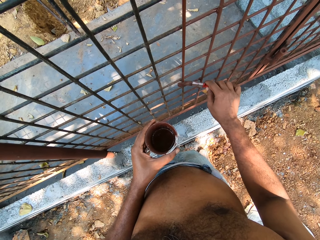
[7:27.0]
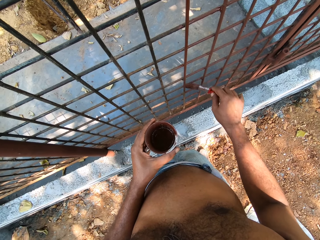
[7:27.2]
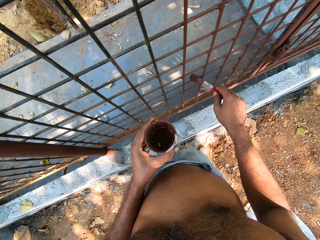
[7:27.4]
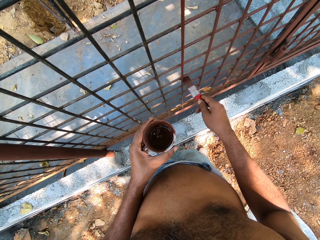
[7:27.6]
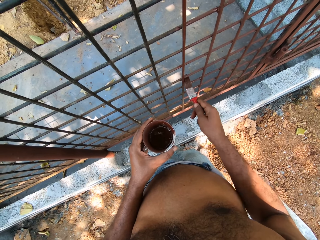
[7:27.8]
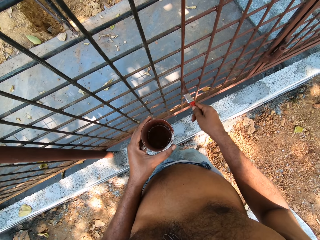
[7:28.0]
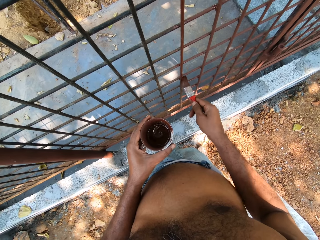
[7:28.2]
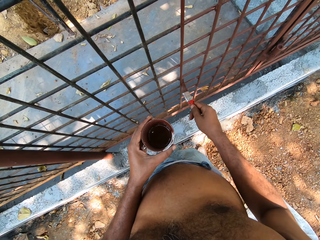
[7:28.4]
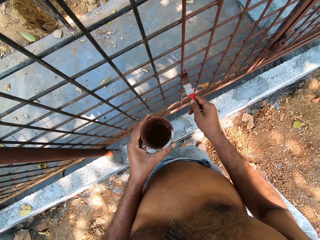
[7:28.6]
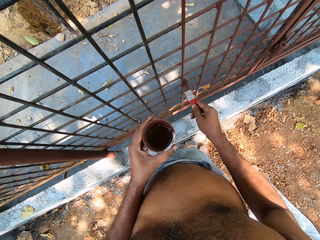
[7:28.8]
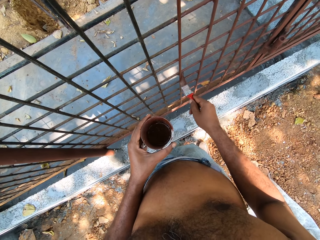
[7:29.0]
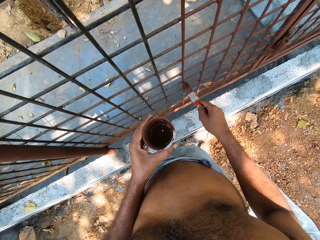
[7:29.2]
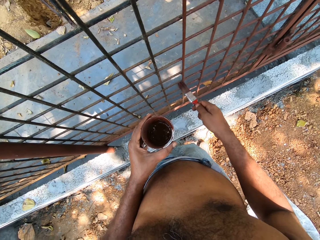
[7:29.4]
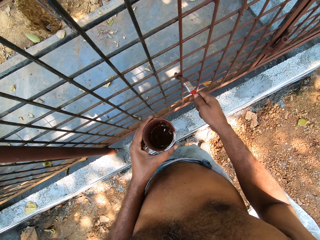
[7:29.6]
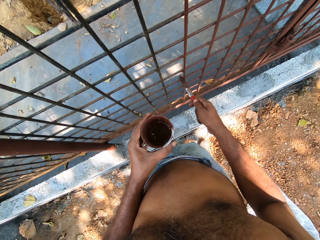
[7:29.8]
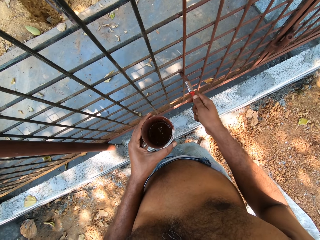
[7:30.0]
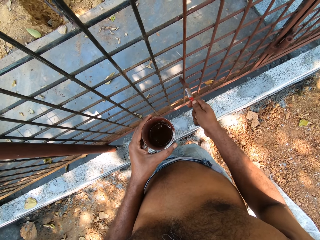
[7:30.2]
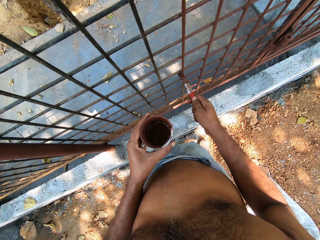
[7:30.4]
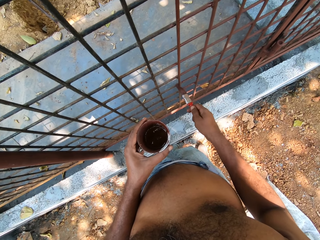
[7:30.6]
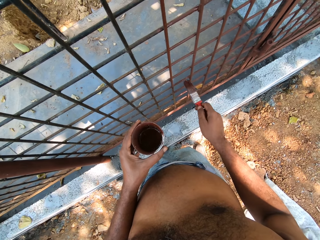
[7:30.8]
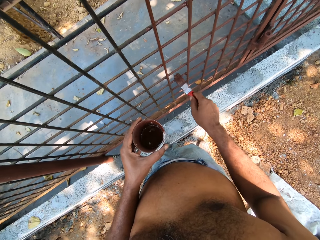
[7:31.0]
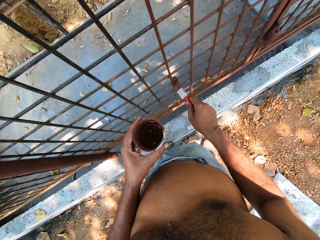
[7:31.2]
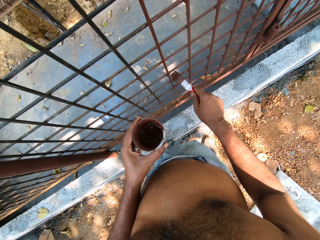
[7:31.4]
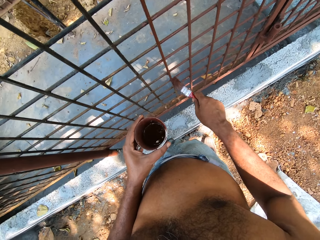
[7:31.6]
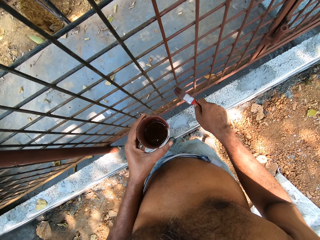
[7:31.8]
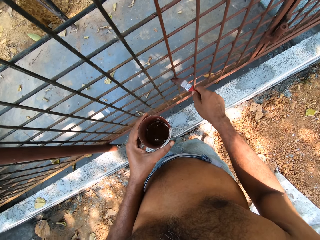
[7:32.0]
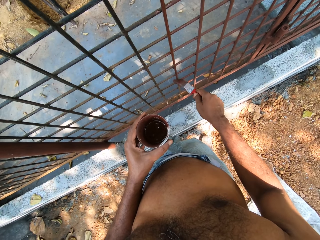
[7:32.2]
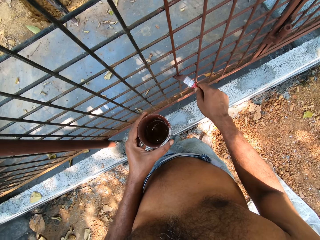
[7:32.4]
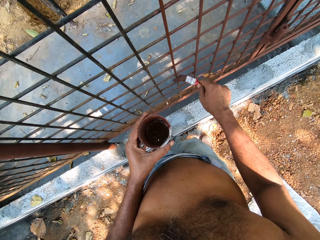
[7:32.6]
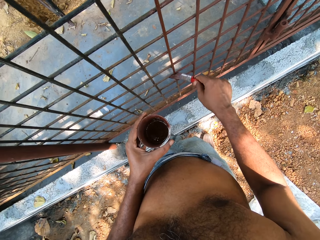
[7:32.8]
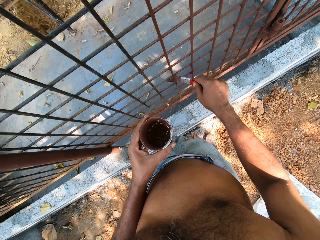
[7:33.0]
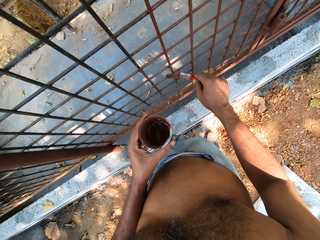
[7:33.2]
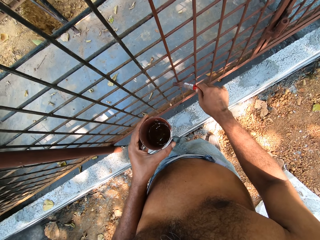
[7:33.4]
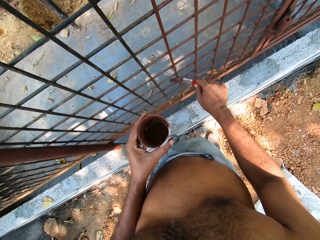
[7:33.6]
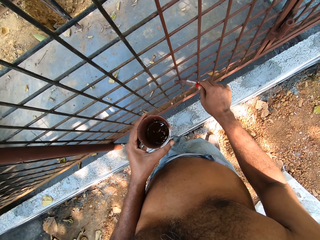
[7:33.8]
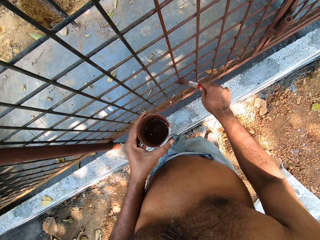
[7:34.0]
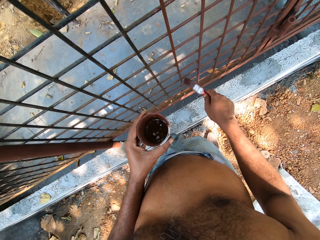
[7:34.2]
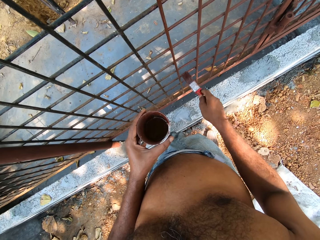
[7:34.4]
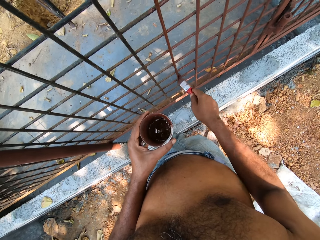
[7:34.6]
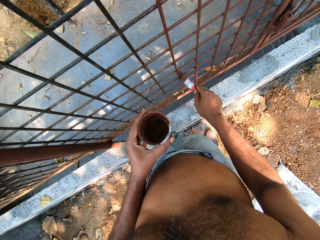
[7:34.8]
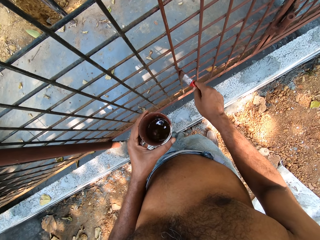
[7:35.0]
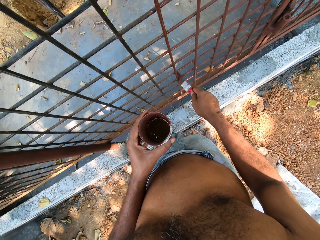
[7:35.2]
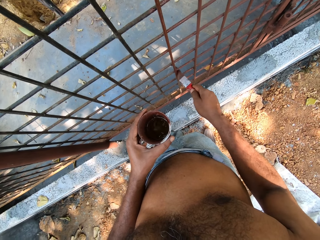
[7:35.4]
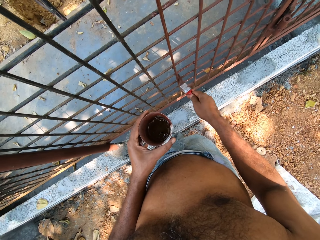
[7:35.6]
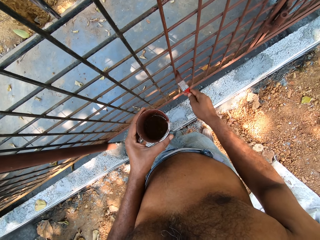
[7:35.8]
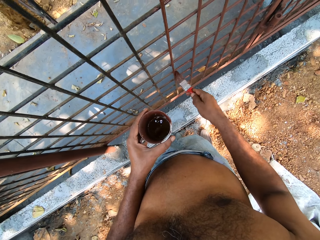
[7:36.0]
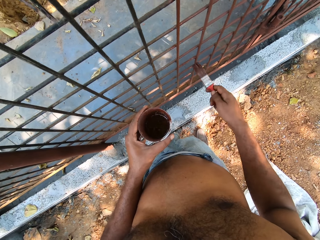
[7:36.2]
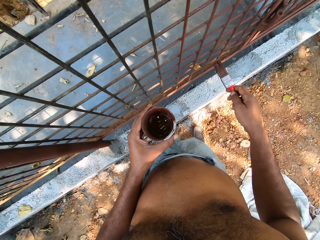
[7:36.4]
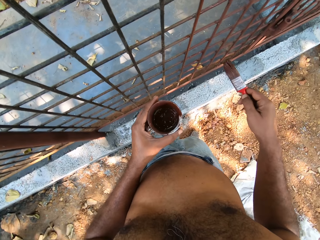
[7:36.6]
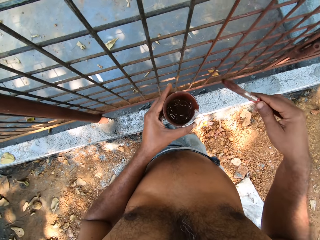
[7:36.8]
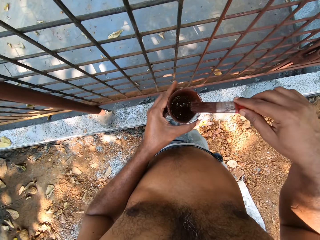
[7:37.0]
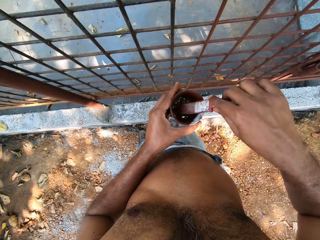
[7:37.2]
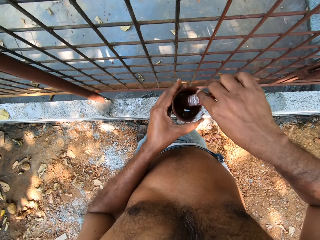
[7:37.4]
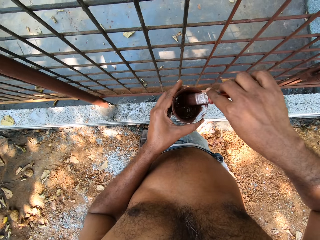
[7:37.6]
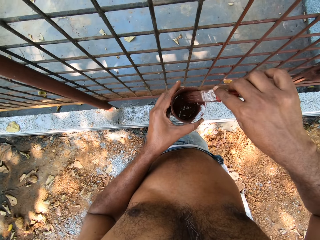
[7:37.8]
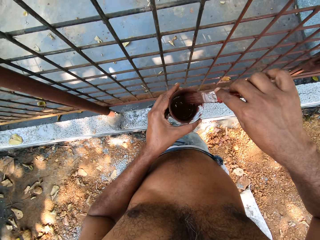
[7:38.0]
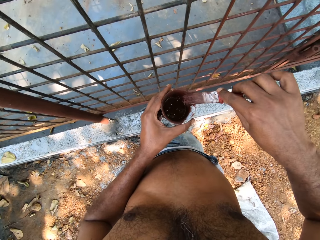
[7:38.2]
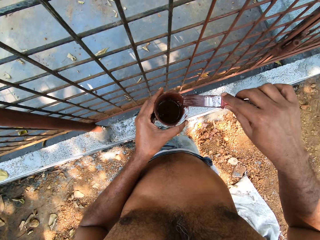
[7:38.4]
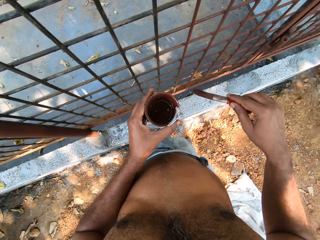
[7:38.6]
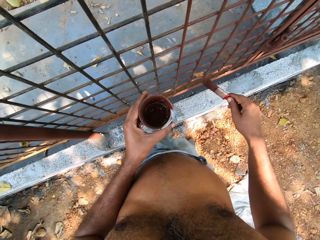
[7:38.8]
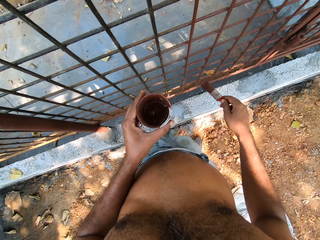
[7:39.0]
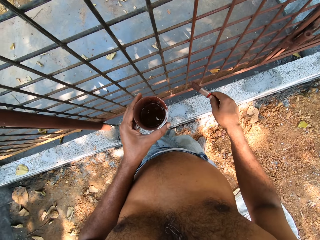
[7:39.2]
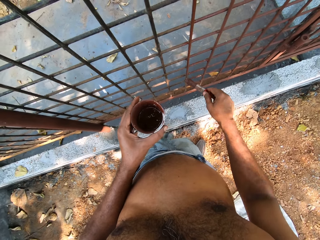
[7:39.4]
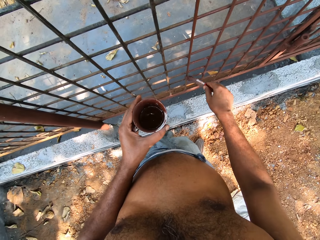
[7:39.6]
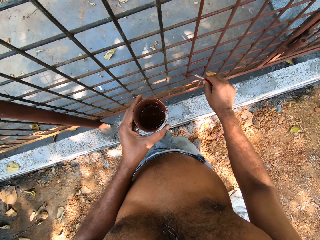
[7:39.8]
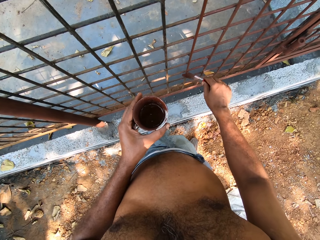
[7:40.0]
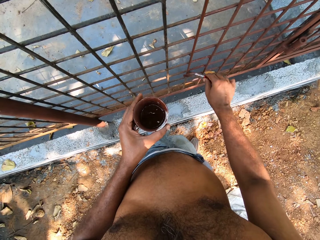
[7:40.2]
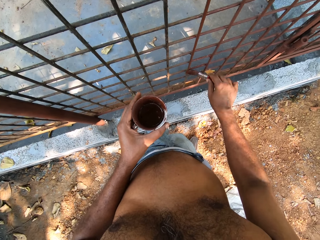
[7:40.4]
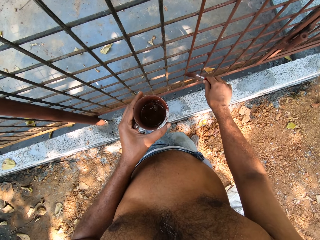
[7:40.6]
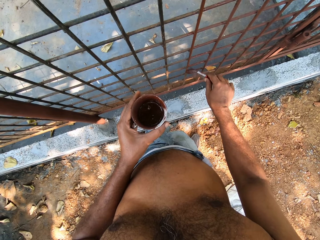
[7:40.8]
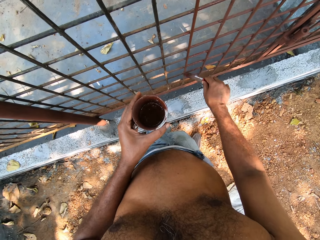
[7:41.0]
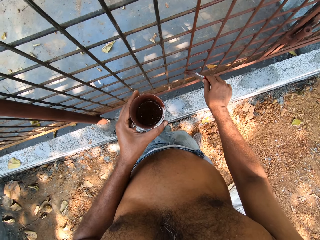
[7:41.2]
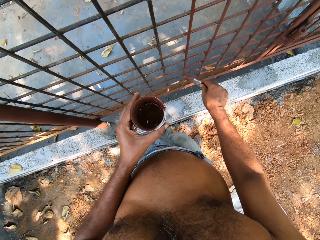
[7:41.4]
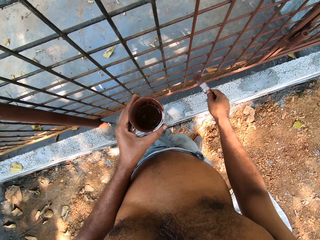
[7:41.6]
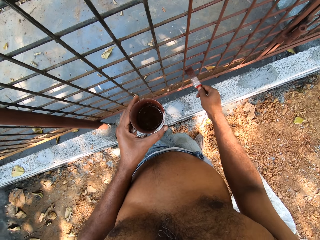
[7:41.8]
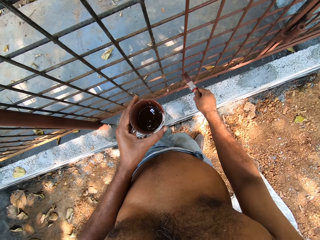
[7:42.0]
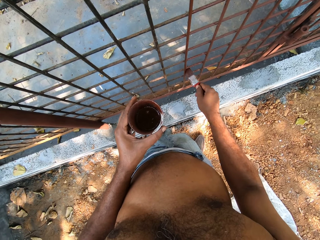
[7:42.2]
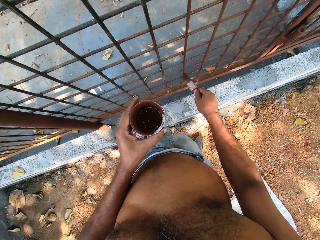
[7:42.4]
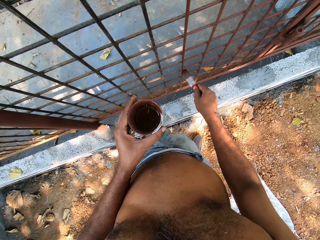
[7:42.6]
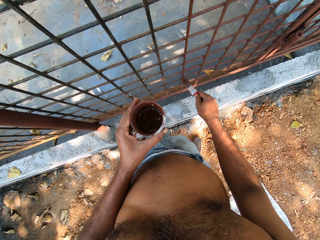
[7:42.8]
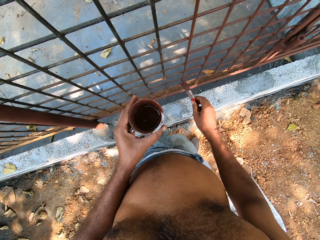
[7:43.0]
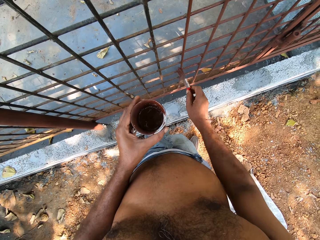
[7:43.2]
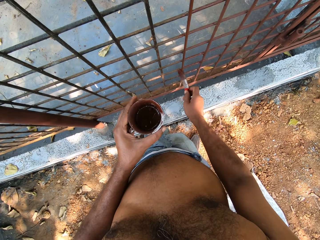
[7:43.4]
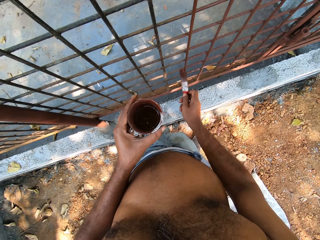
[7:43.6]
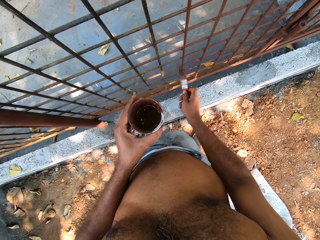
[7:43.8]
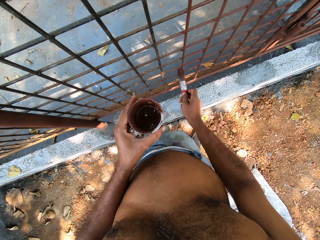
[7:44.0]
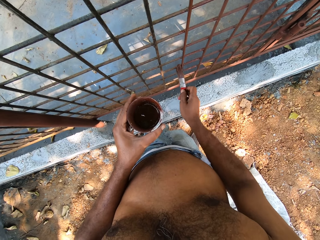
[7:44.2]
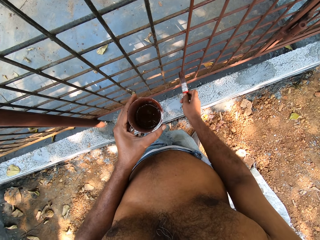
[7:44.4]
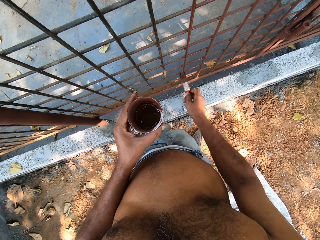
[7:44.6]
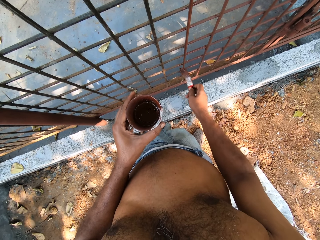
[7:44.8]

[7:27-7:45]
The camera wearer dips the paint brush in the tin can of paint with his right hand. He paints the mesh cage with the paint brush in his right hand.

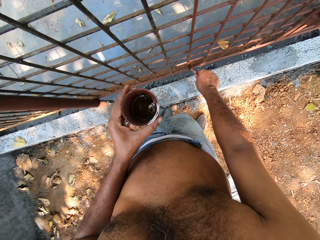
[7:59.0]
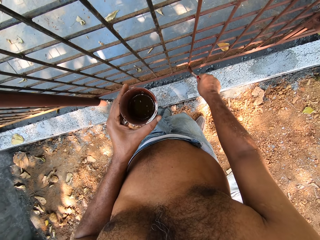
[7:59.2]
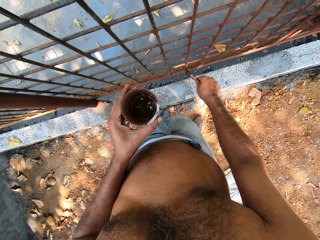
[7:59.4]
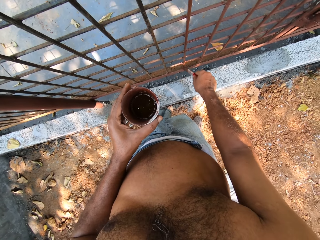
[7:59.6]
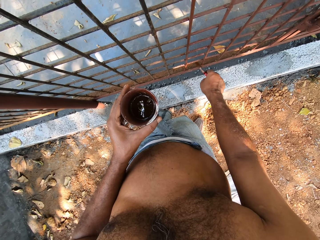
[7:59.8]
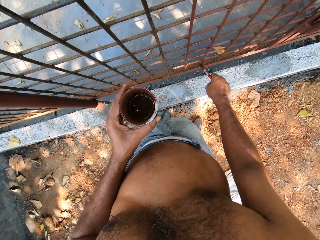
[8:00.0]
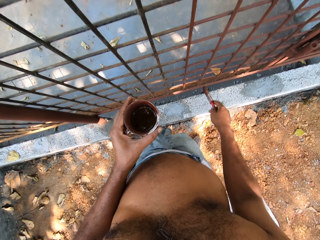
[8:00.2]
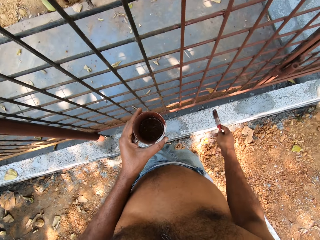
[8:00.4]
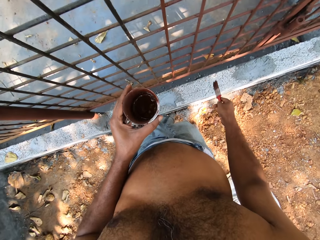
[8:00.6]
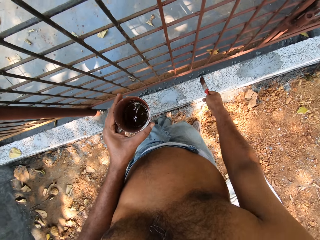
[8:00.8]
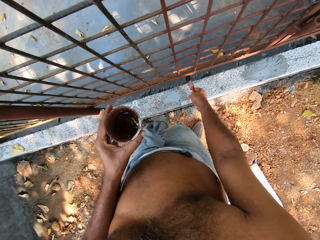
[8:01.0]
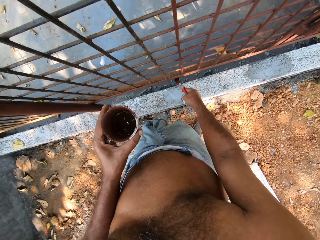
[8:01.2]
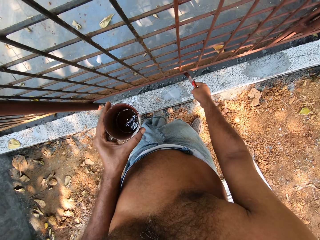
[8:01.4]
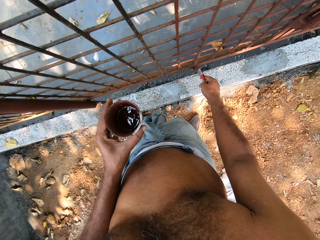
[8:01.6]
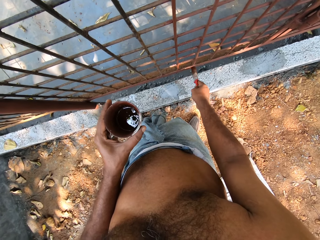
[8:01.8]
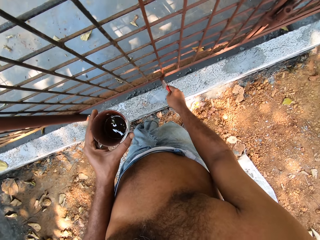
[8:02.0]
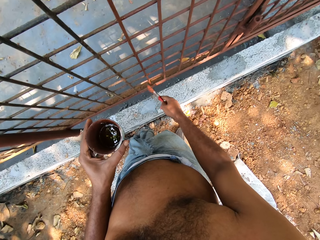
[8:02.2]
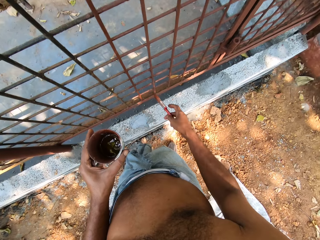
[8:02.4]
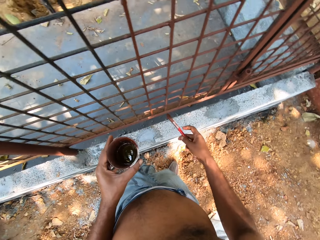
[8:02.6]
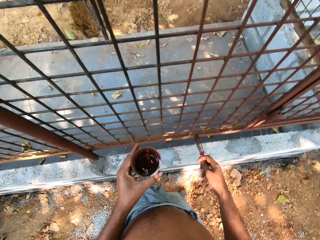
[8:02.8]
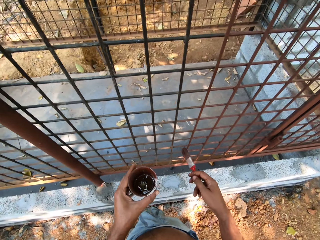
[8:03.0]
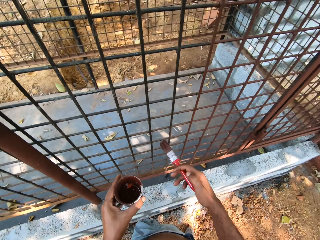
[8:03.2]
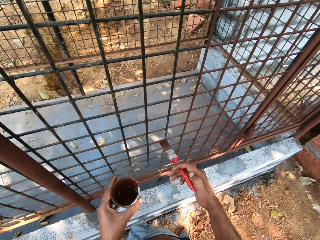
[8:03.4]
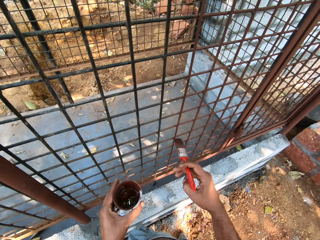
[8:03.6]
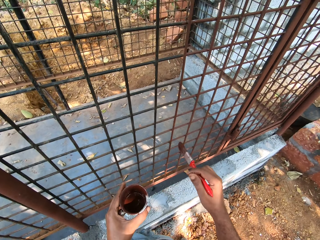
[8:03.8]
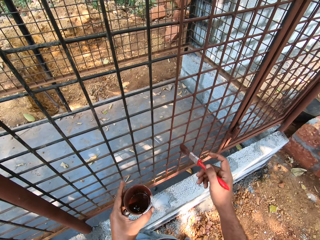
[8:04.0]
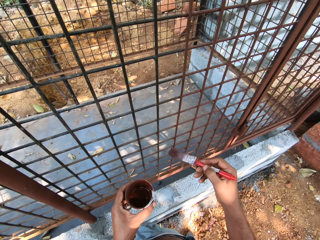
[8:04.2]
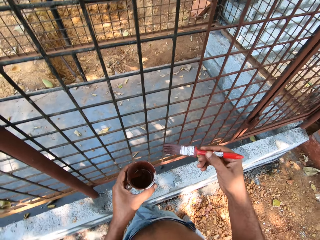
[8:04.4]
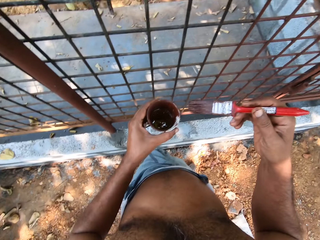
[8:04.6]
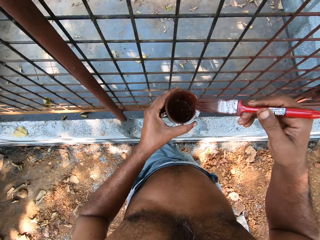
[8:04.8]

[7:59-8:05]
The camera wearer looks around. They paint a metal structure with a paintbrush. They look around.
